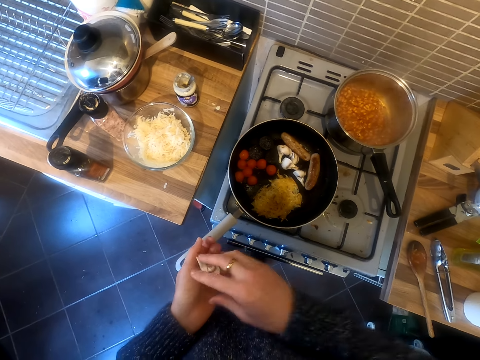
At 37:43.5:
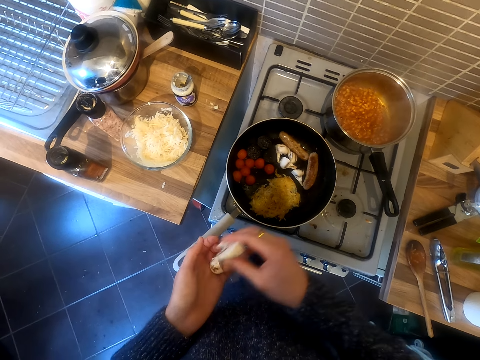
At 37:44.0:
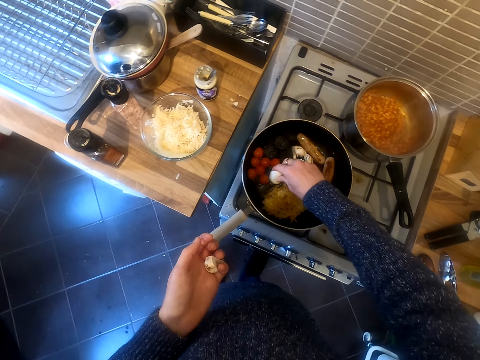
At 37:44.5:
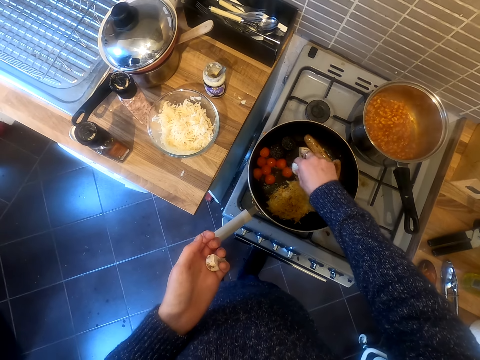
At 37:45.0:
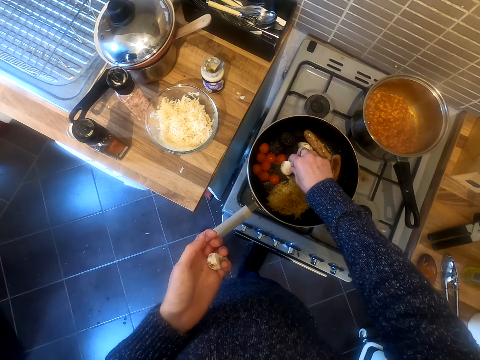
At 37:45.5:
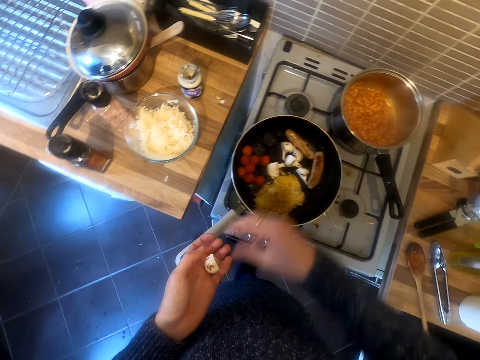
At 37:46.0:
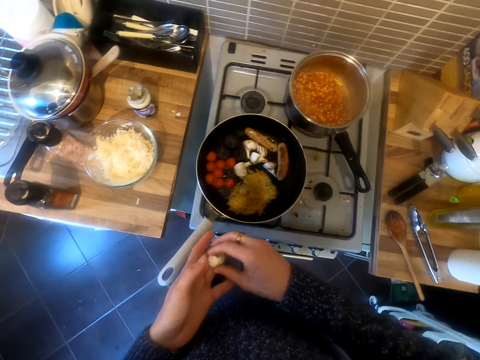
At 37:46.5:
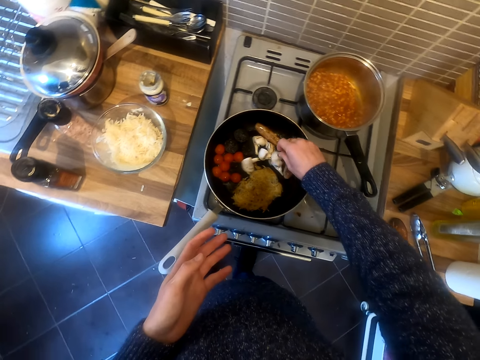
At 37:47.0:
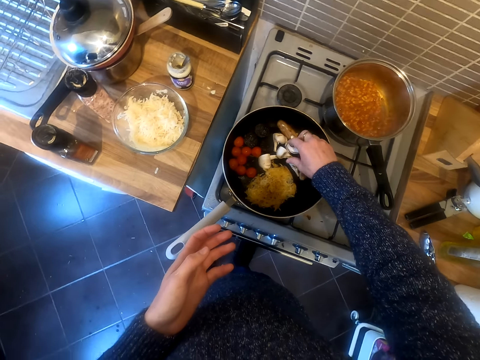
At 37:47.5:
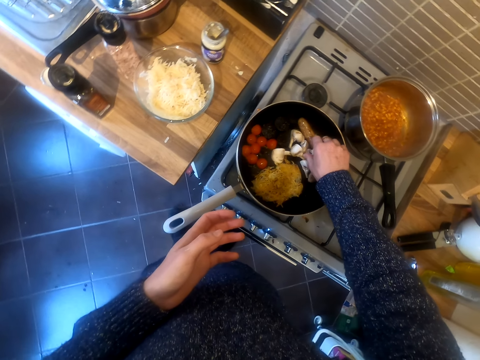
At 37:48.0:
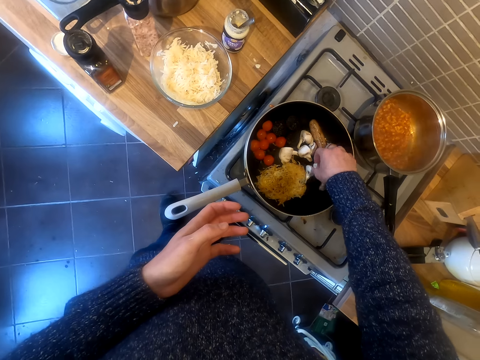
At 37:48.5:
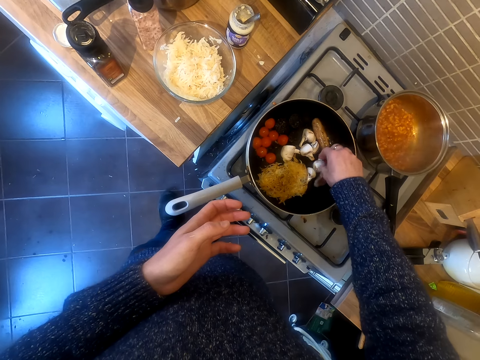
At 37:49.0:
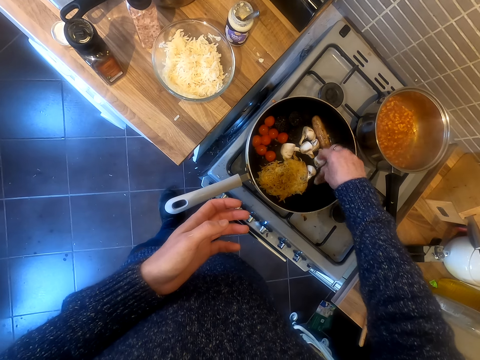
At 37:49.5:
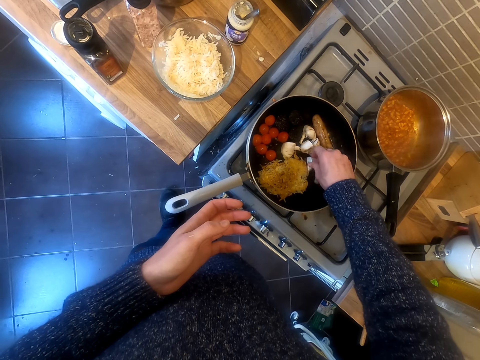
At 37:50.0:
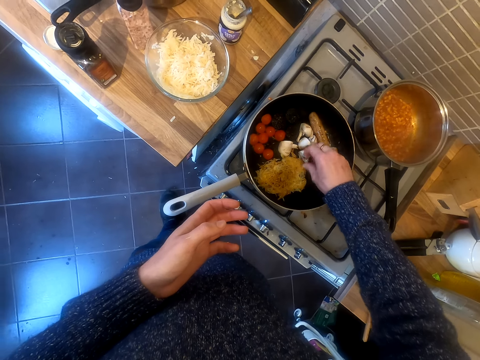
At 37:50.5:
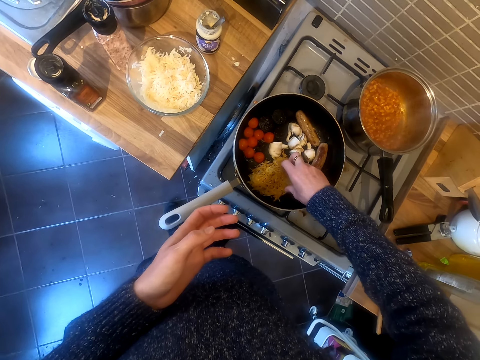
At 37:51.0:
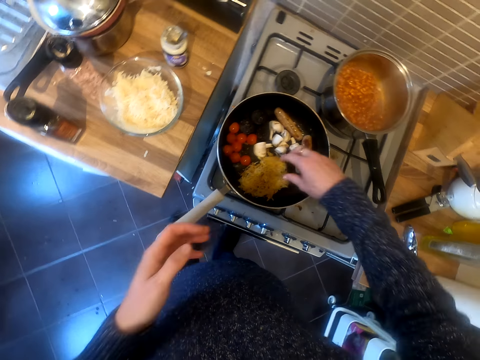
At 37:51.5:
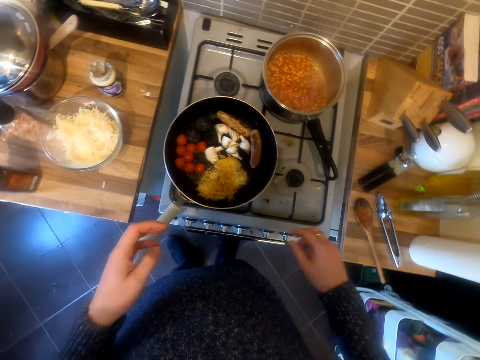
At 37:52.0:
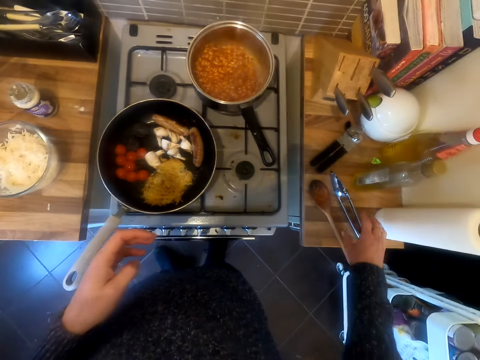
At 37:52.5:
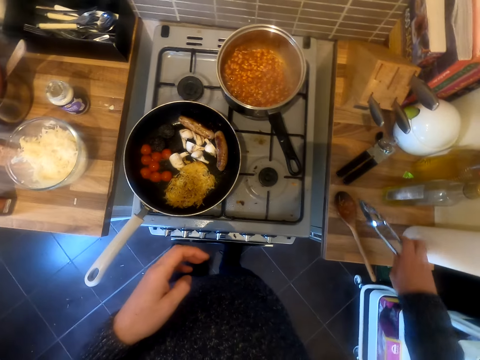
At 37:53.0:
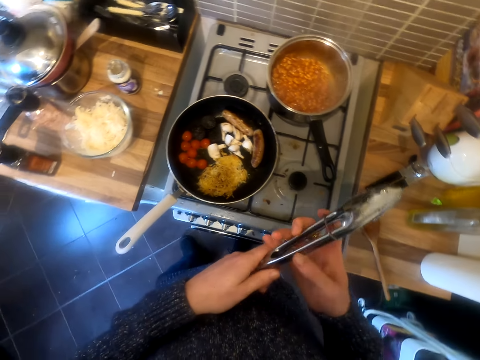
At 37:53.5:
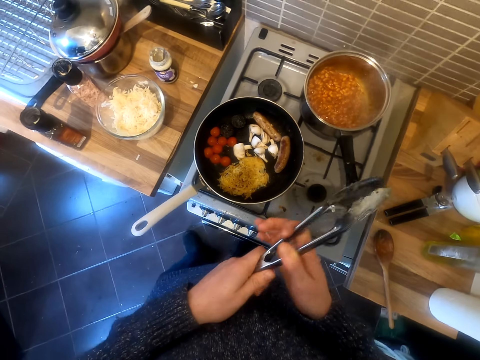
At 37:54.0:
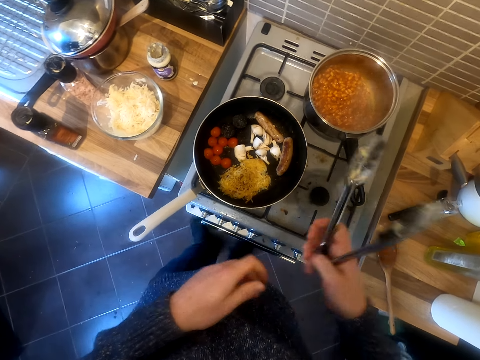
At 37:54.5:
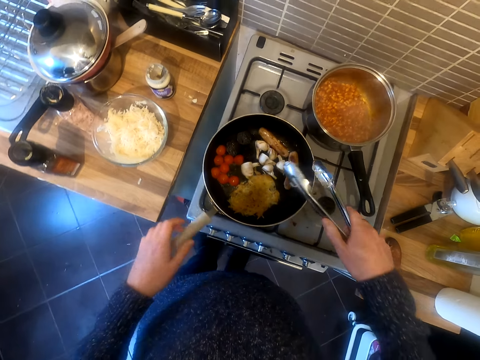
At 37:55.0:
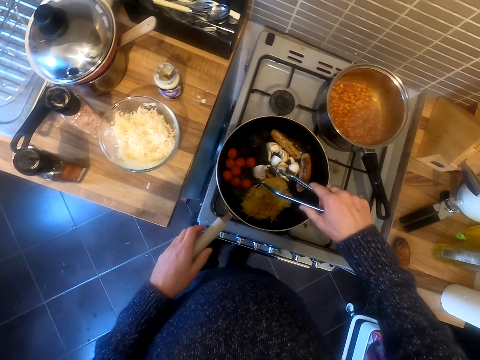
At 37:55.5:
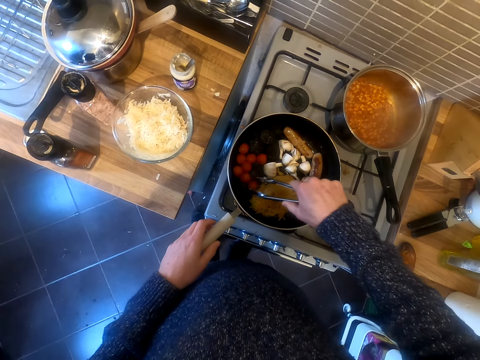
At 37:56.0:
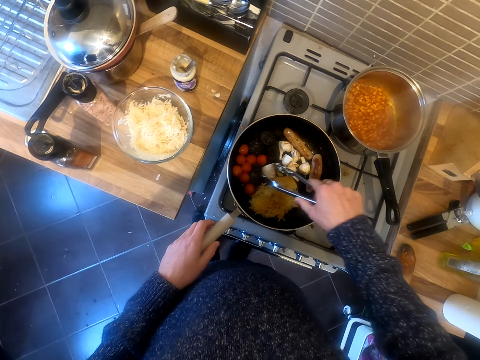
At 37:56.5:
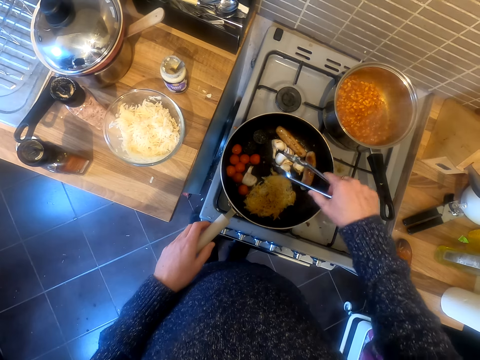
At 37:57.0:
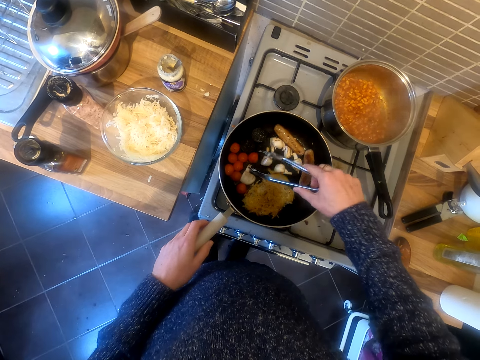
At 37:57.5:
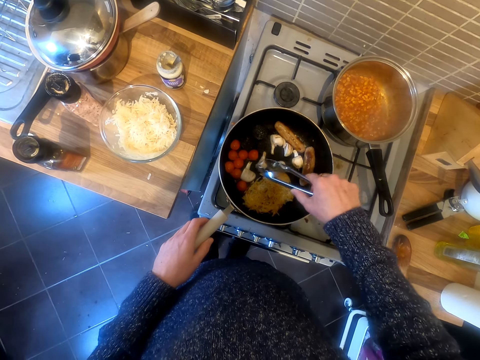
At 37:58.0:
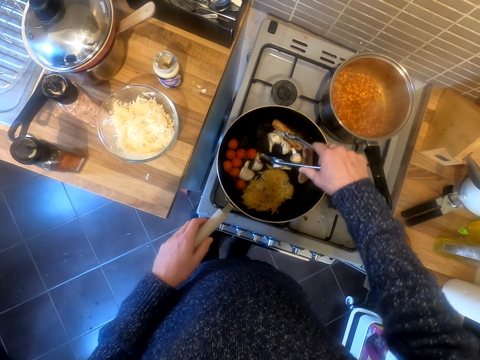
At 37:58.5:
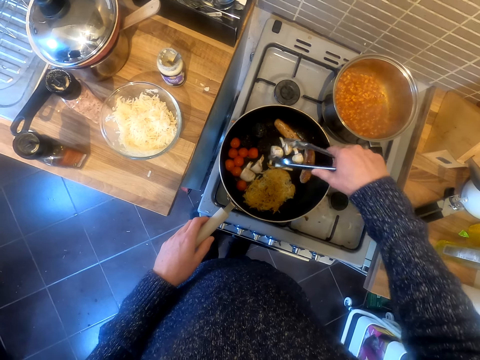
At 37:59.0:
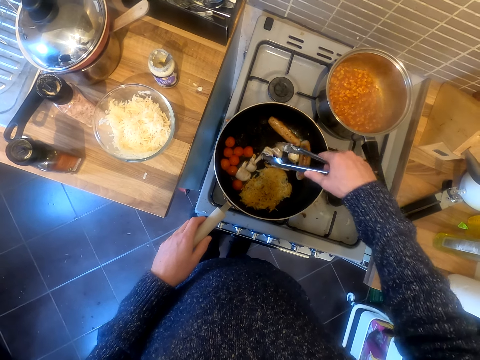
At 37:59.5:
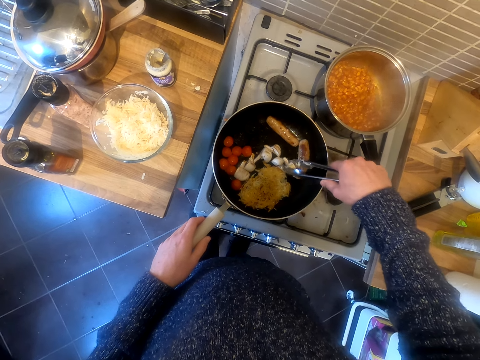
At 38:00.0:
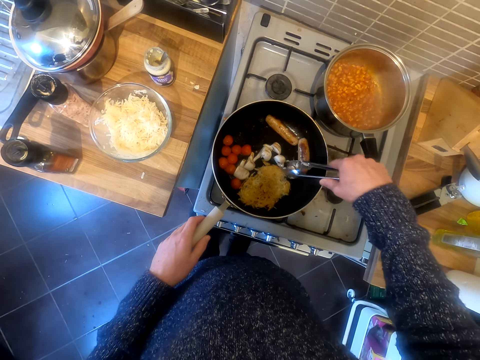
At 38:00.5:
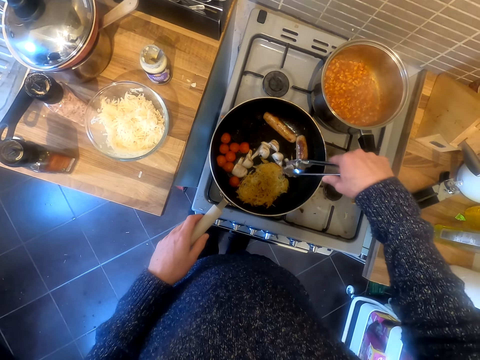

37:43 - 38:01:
The camera wearer picks up the cooking tong or scooper. They prepare the food. They stir the food.

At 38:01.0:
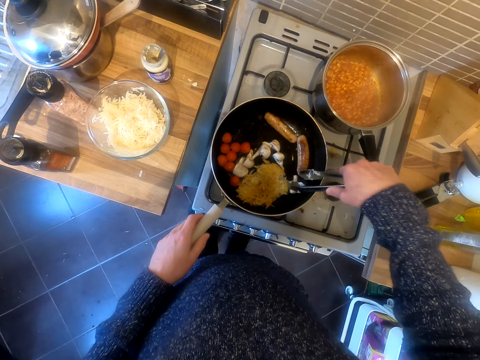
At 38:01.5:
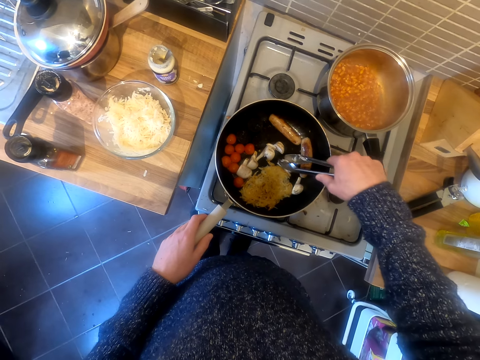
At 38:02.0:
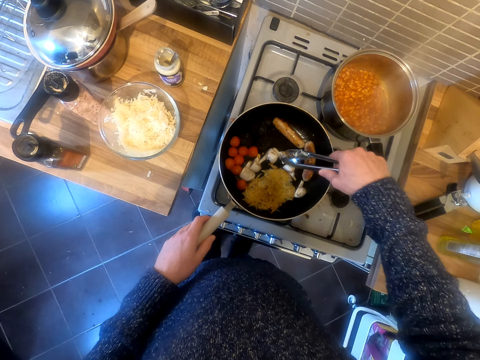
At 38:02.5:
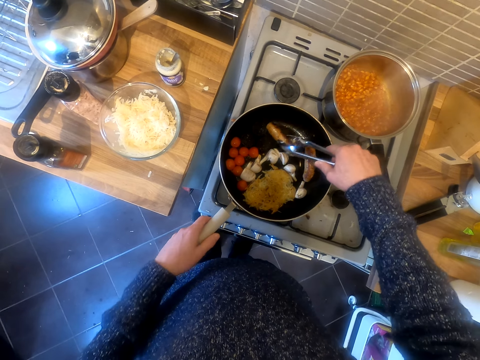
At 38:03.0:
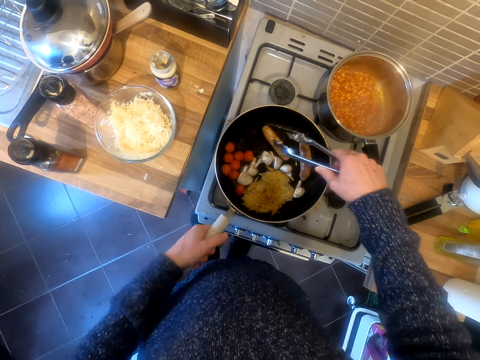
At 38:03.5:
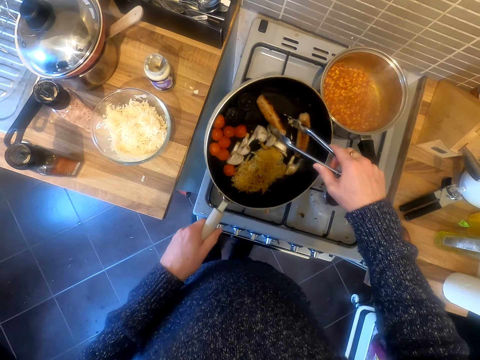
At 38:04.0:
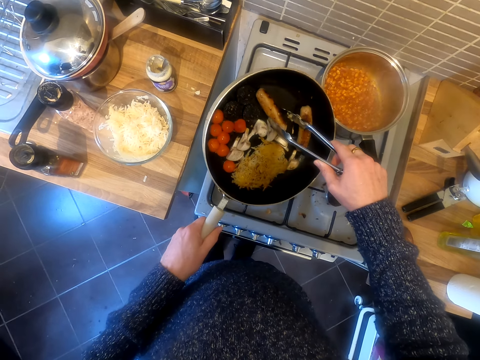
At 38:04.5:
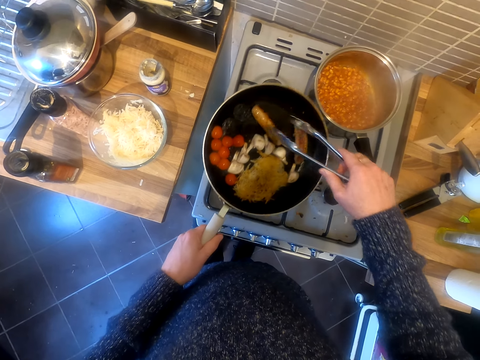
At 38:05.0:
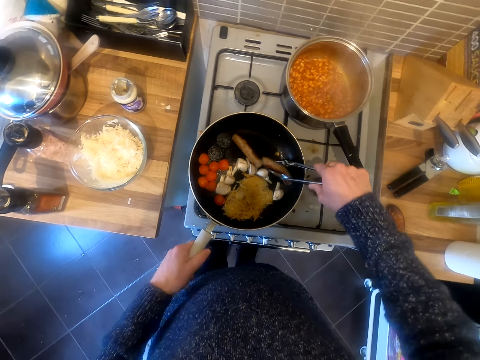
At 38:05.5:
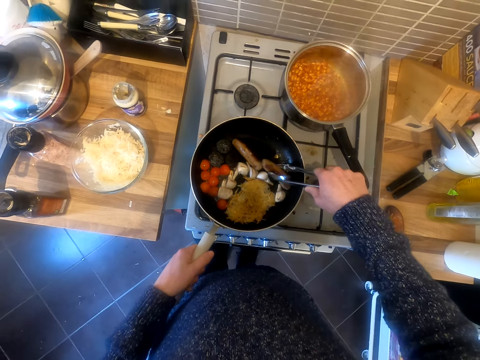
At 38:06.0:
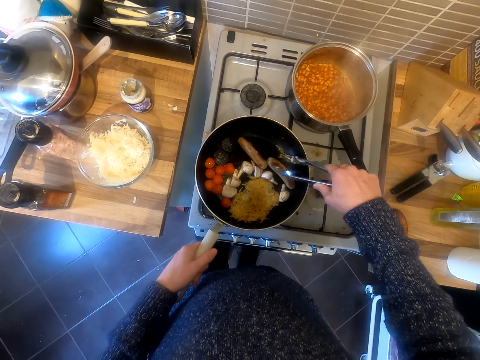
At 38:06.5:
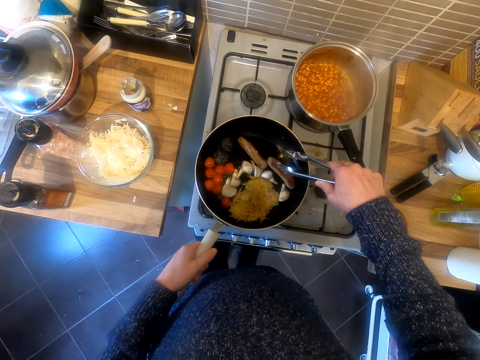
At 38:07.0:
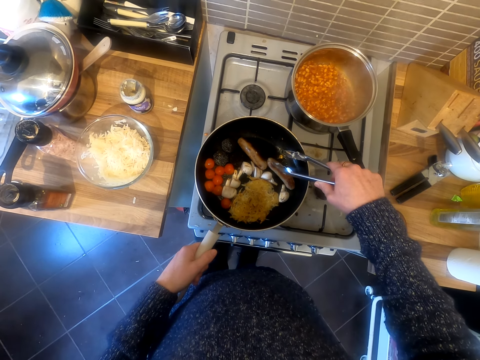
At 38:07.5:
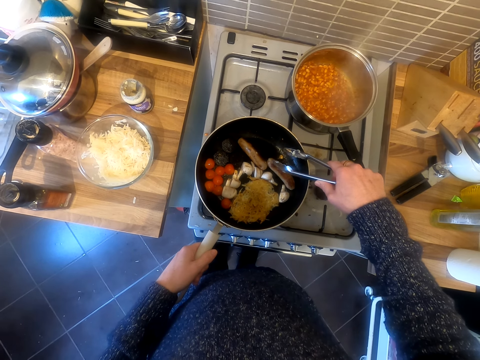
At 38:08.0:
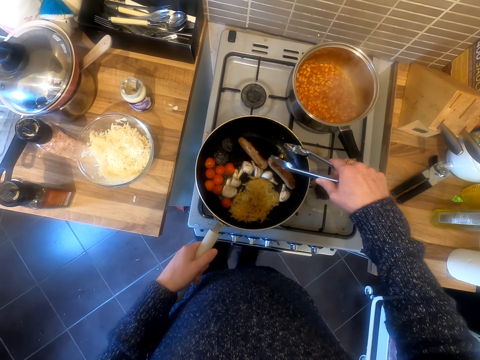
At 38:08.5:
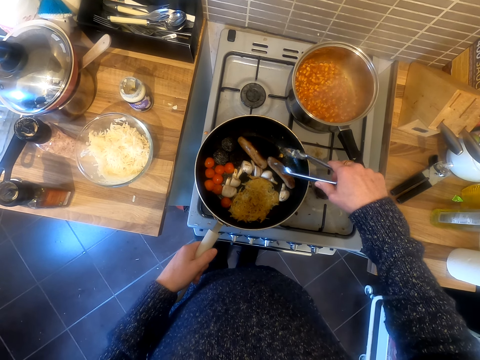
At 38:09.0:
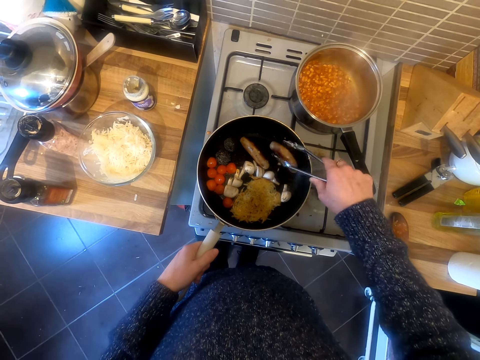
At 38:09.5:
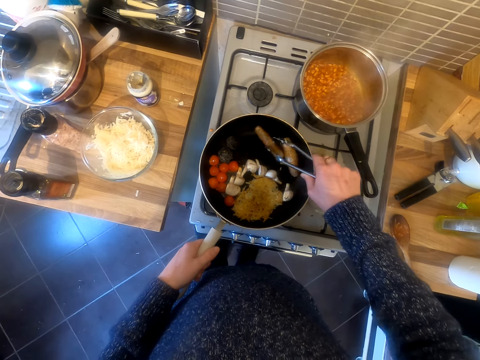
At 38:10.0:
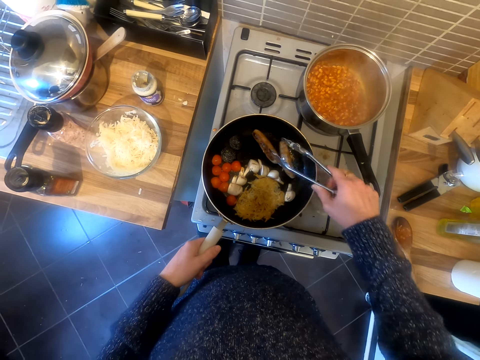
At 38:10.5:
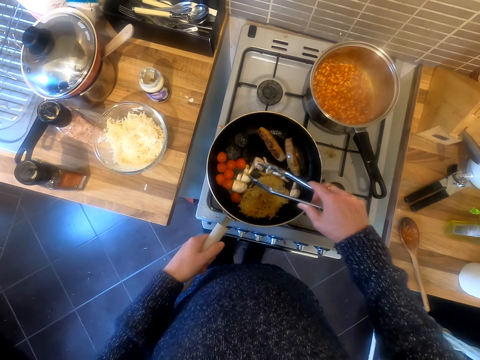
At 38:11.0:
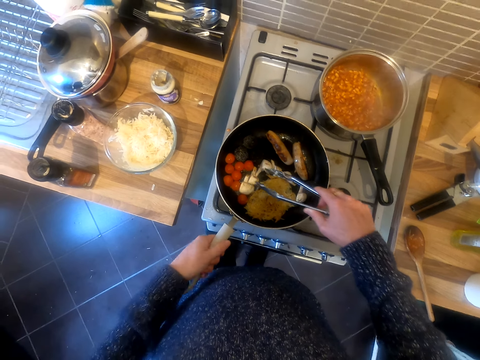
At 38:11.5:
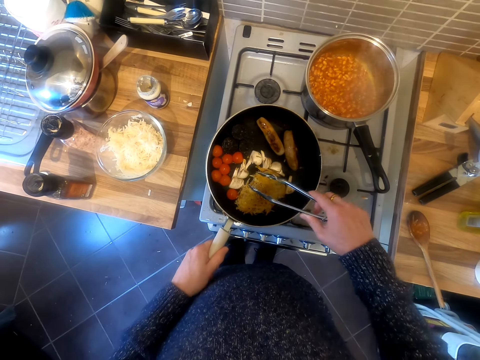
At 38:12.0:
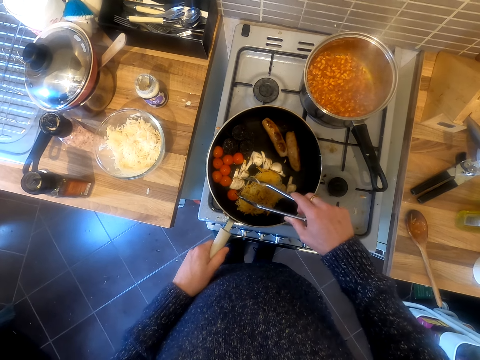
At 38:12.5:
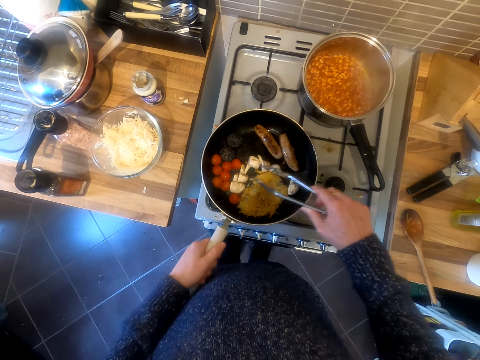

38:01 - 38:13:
The camera wearer lifts the frying pan. They put the frying pan on the gas. They stir the food.
